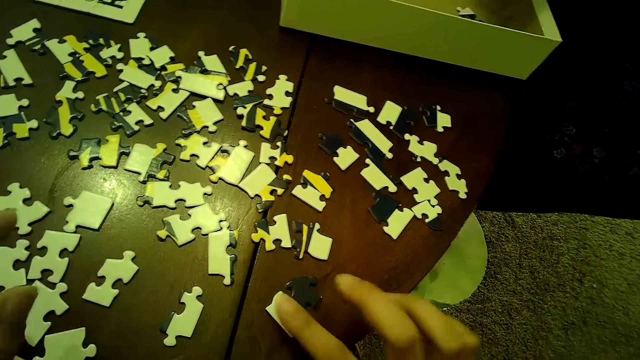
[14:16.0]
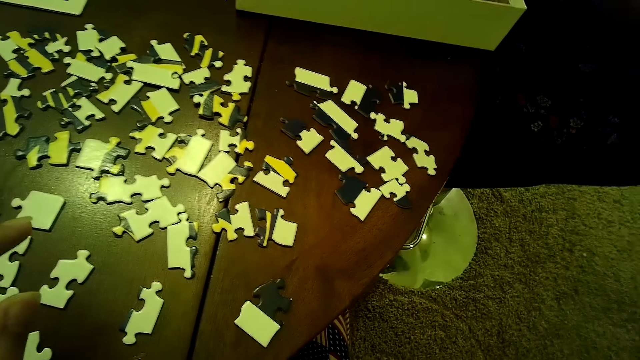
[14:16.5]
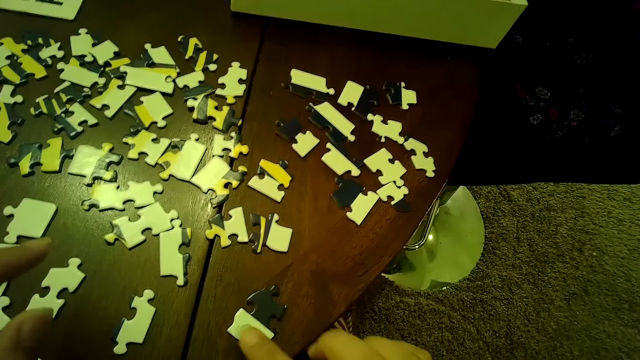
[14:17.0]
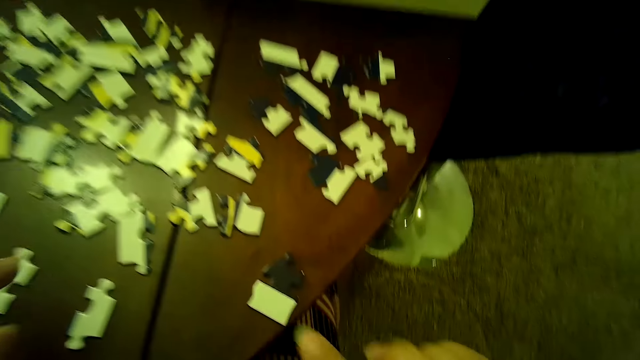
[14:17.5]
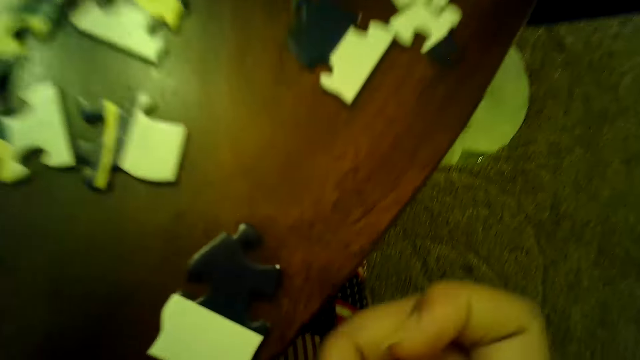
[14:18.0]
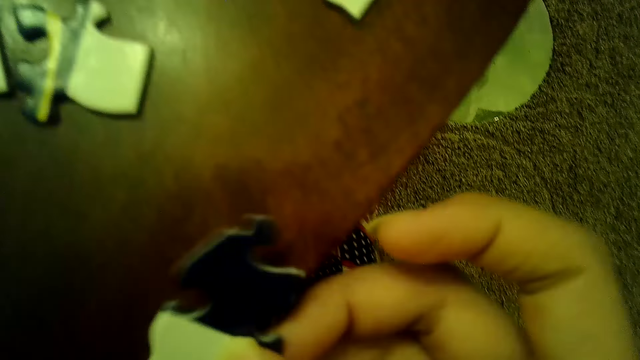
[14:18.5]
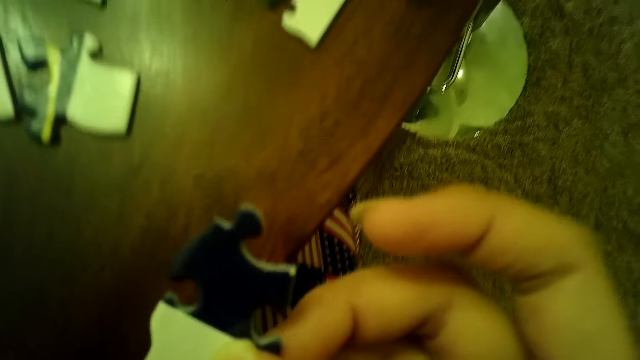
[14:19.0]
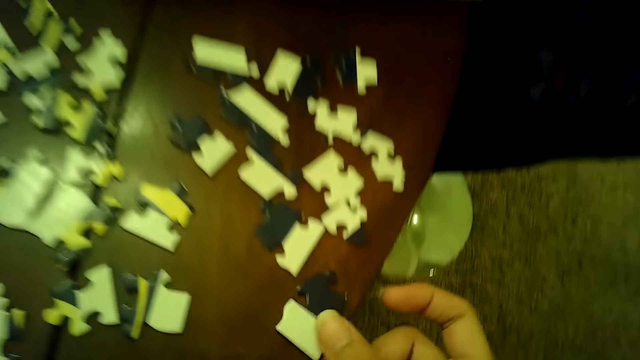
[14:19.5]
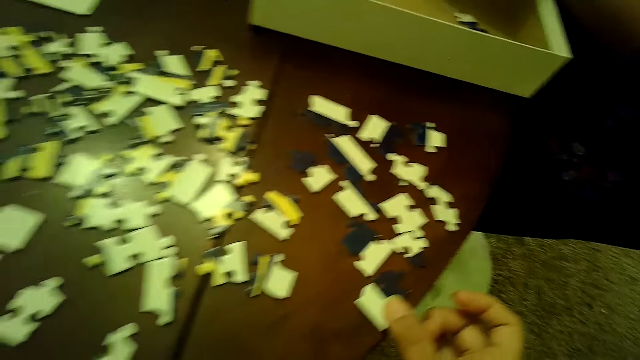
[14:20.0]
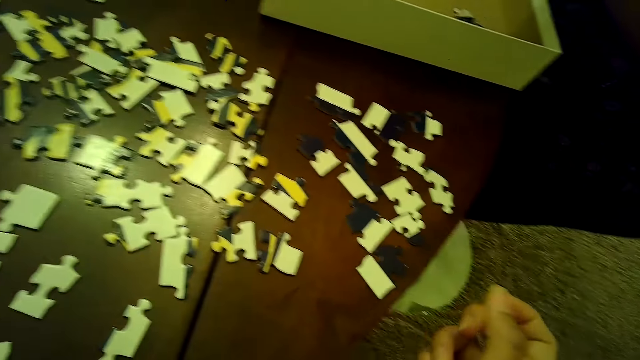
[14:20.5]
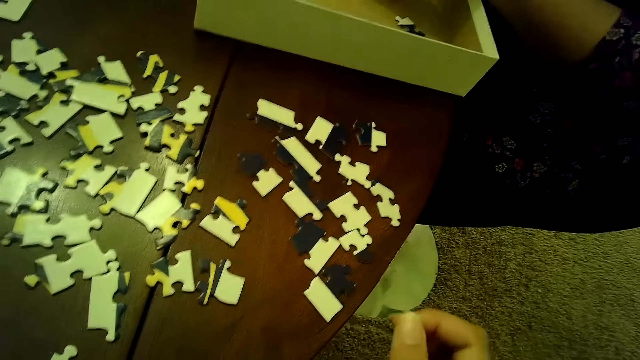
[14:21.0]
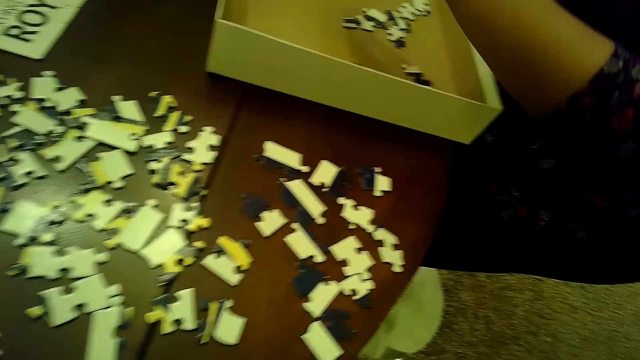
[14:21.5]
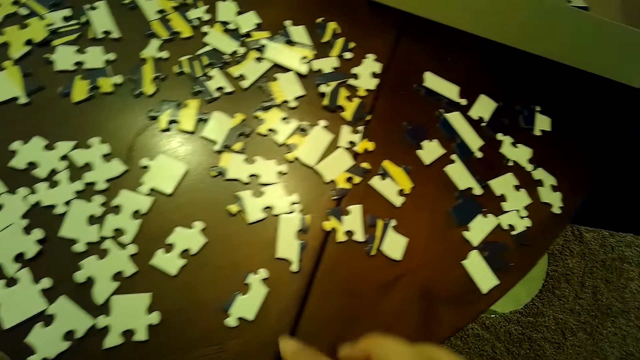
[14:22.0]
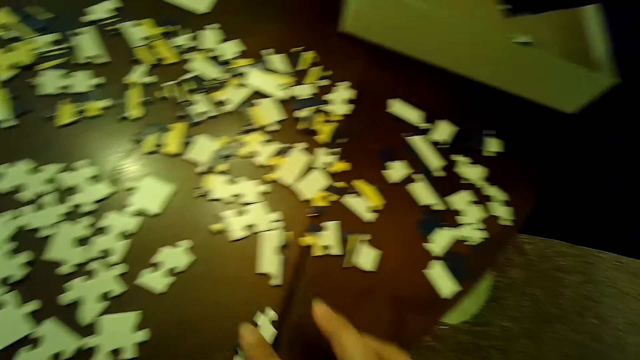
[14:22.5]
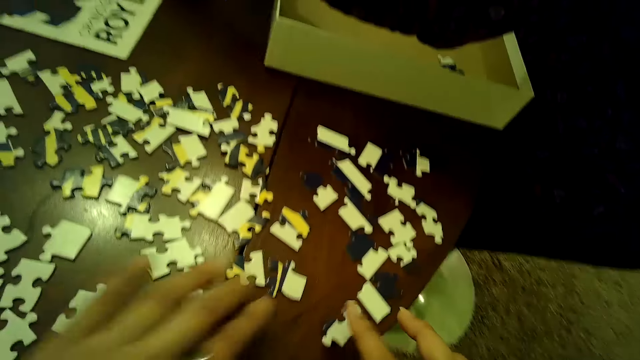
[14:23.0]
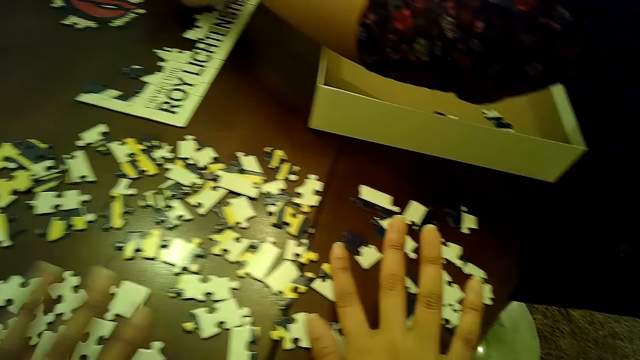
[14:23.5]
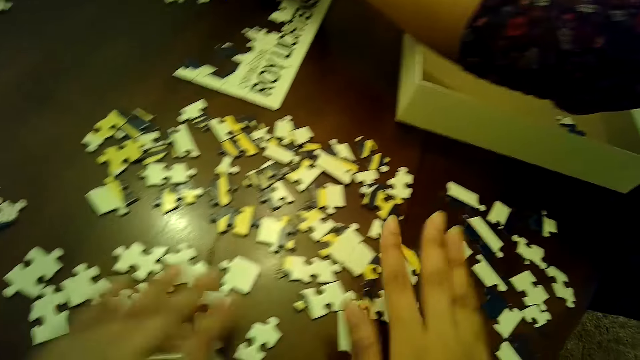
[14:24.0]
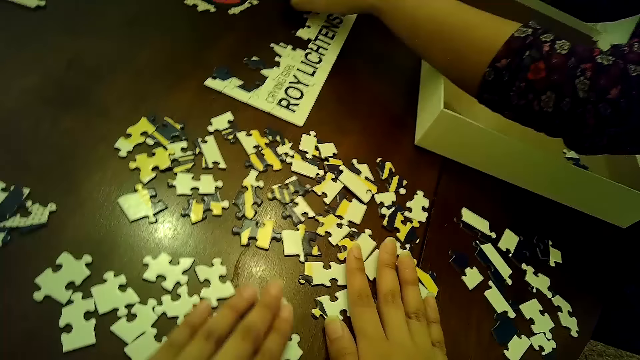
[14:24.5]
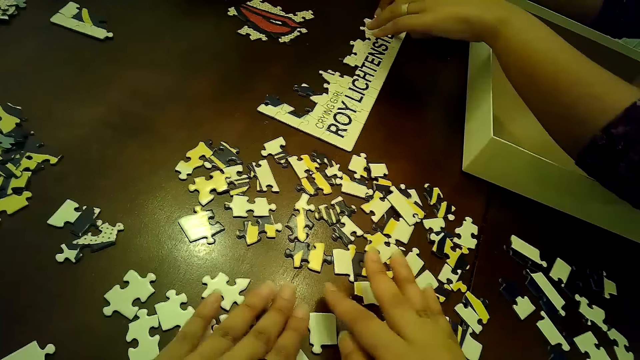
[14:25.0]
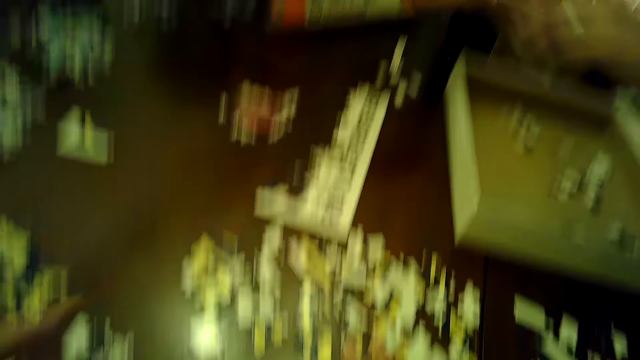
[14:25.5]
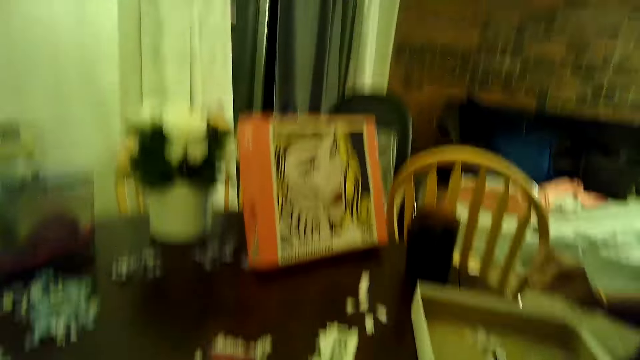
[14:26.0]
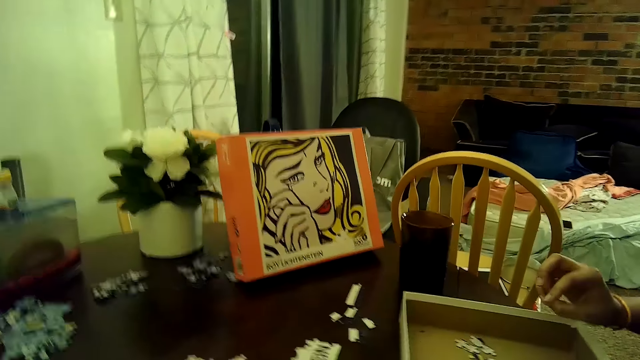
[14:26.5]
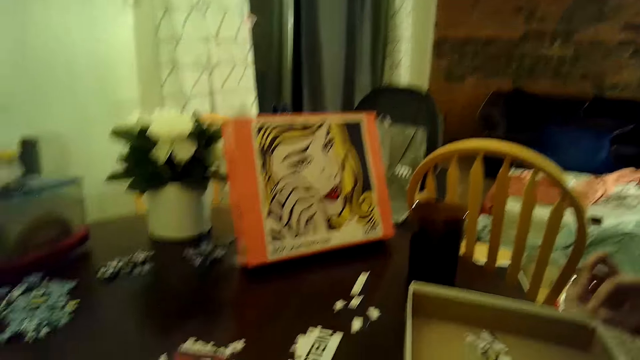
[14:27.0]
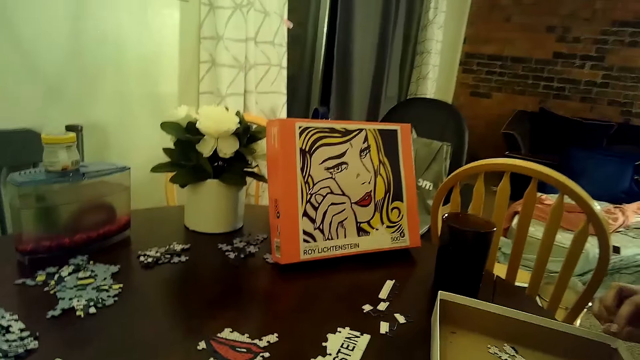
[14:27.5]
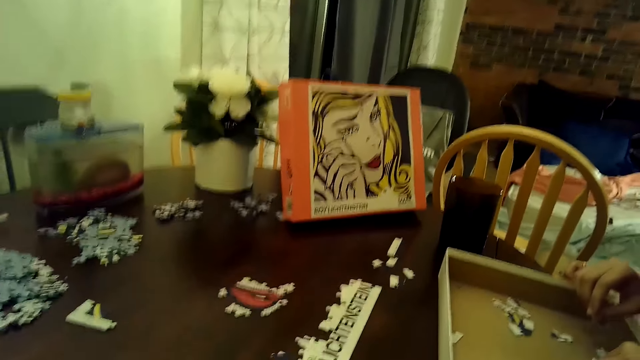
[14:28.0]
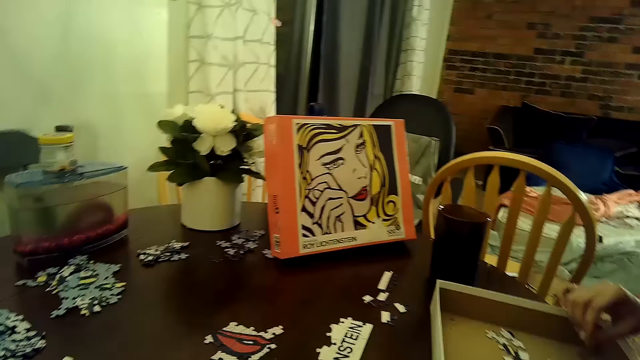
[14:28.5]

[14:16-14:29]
A woman touches the puzzle tile on the table with both hands.

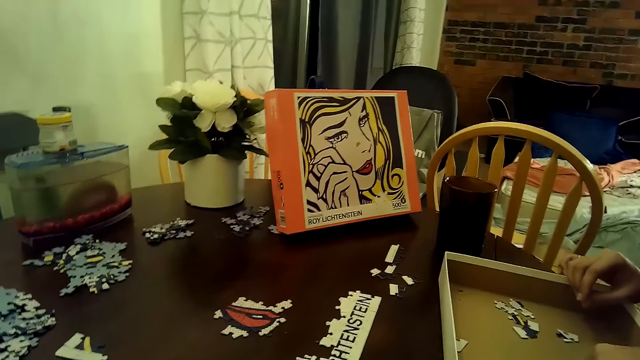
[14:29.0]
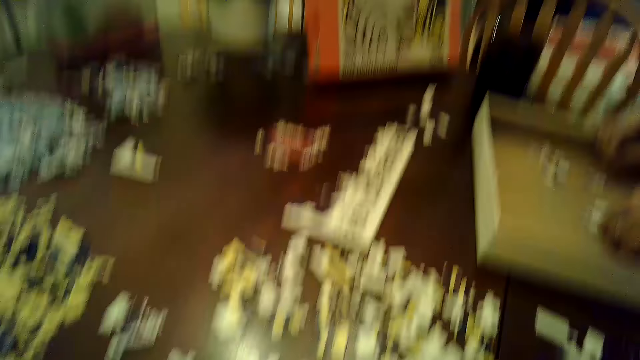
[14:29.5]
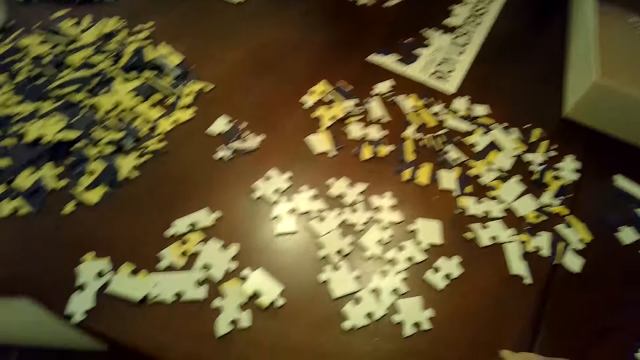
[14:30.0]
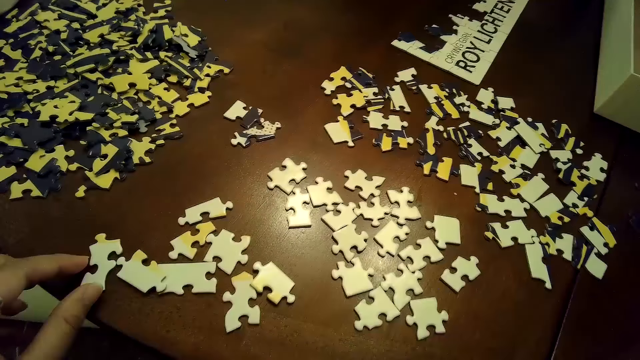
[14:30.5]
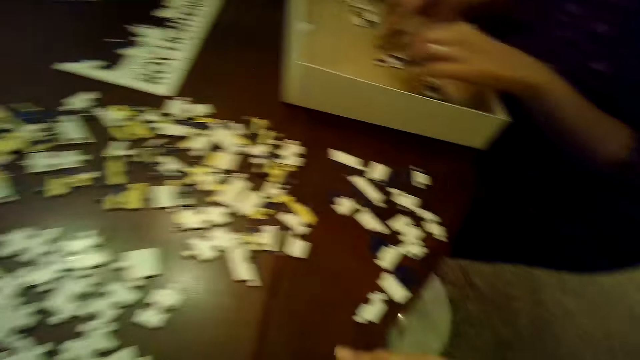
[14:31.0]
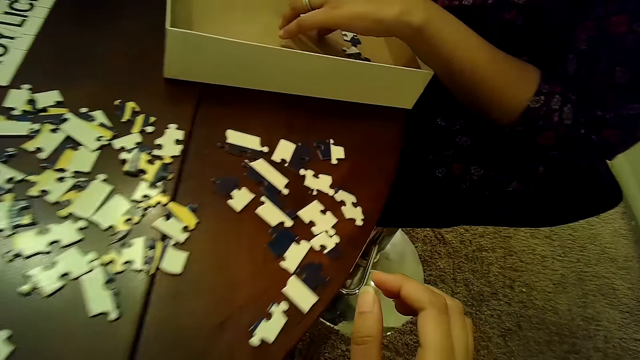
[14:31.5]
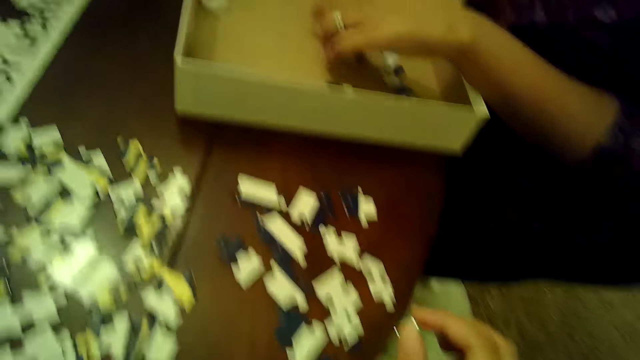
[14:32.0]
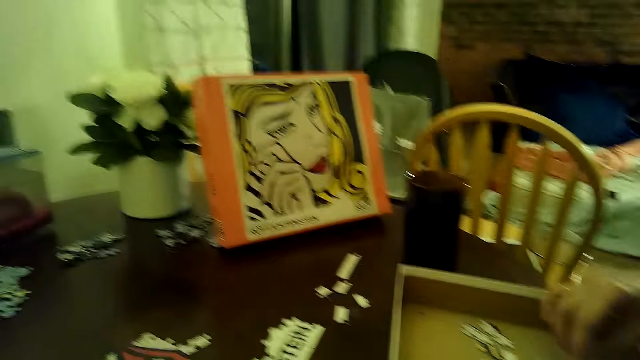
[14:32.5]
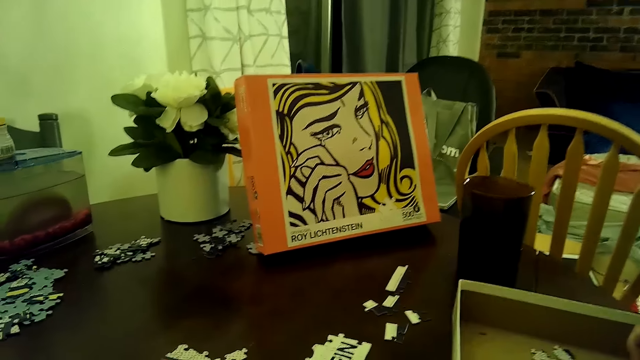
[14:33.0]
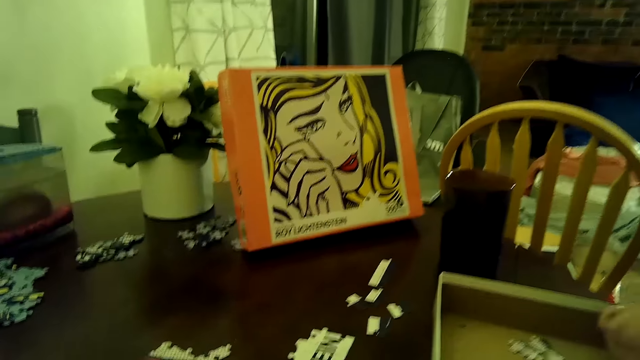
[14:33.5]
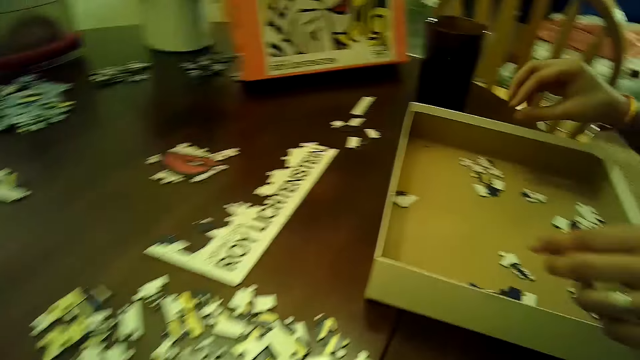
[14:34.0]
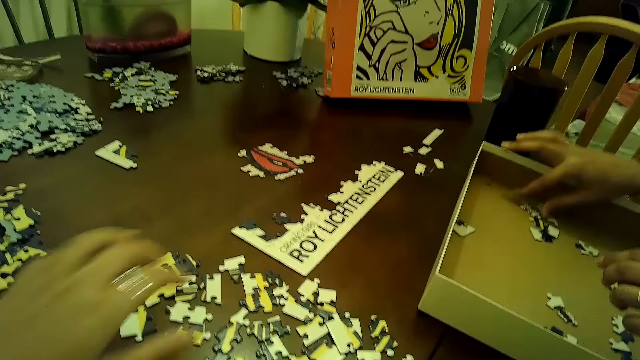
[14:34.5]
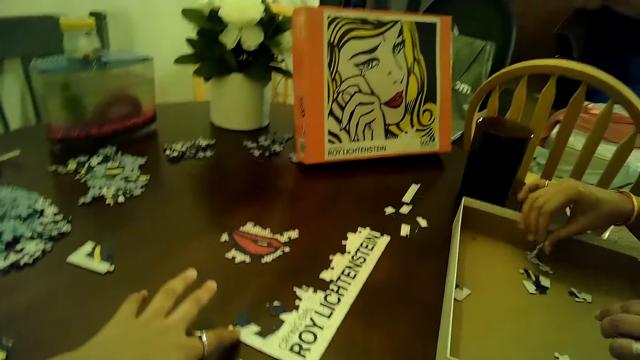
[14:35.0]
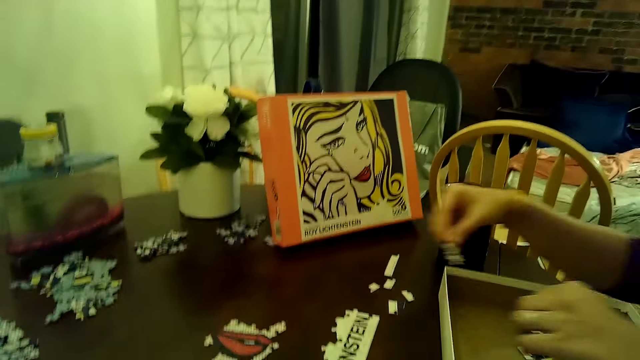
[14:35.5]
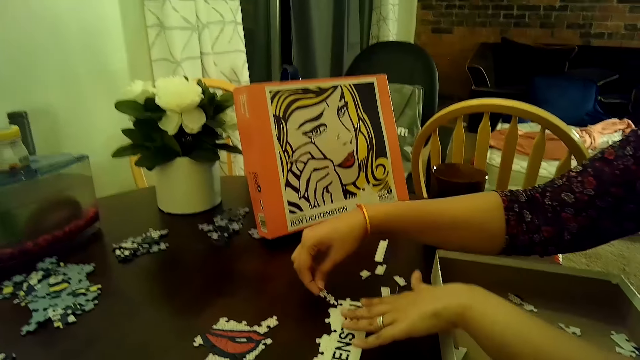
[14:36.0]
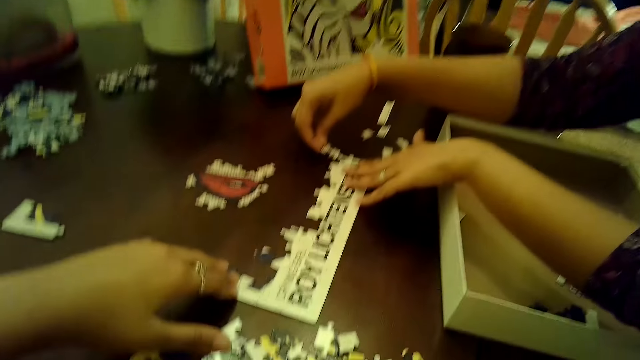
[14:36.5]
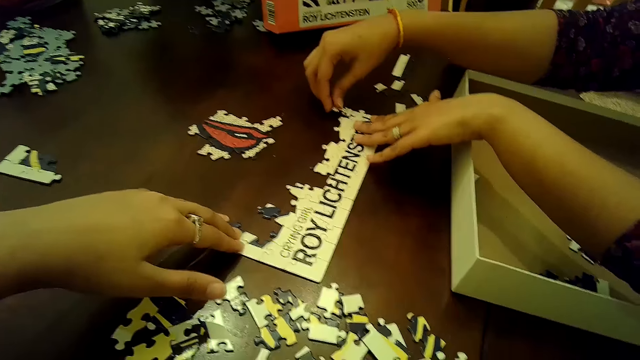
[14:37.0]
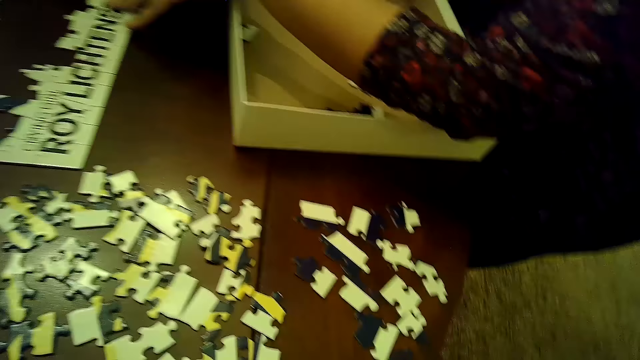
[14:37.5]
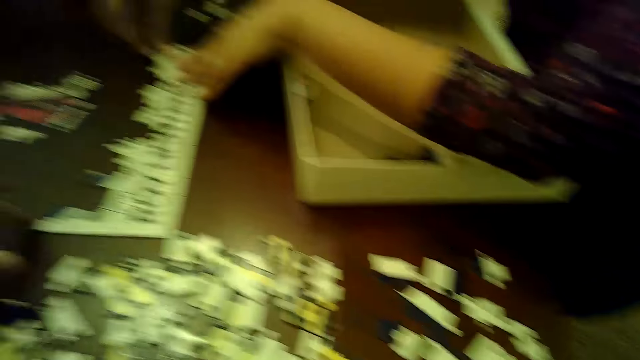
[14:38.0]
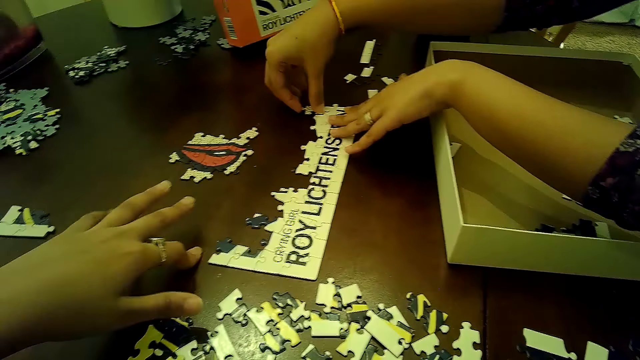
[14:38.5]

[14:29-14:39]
The camera wearer moves a puzzle piece with her left hand. A woman arranges the puzzle pieces in the box with both hands. The woman transfers a puzzle piece from the box to the puzzle tile with both hands. The woman arranges cards on the table.
